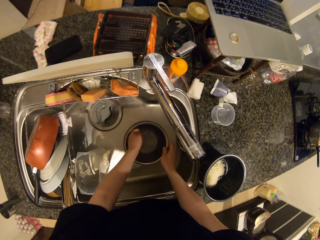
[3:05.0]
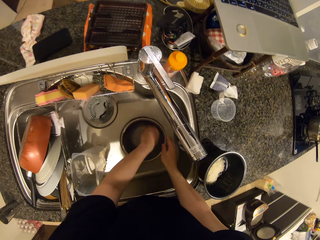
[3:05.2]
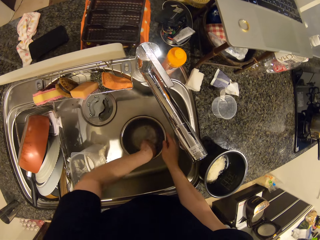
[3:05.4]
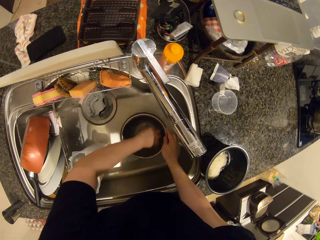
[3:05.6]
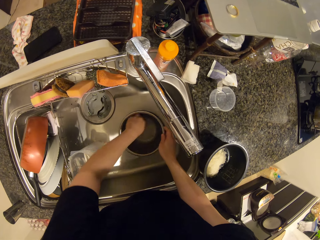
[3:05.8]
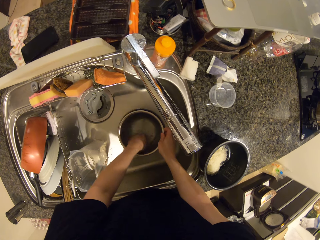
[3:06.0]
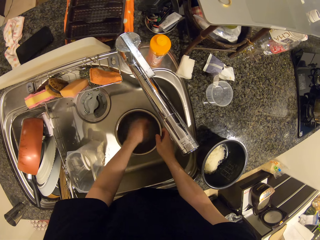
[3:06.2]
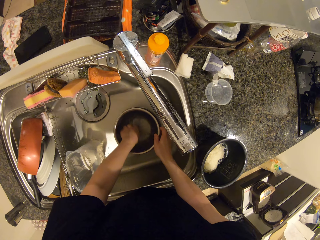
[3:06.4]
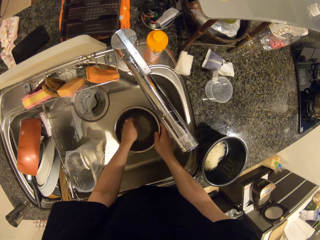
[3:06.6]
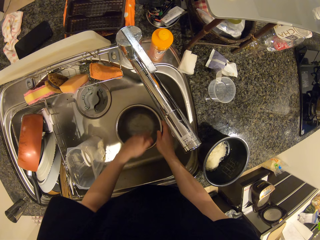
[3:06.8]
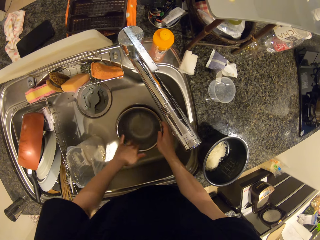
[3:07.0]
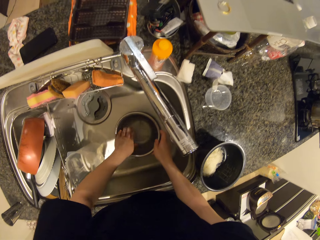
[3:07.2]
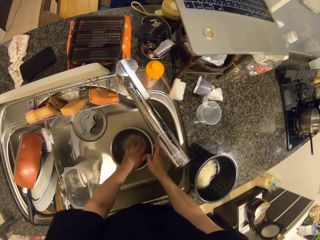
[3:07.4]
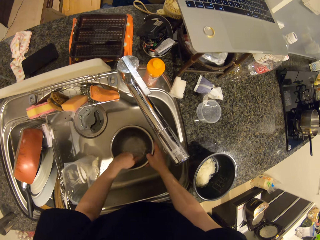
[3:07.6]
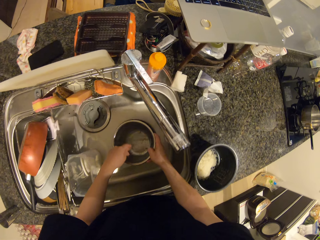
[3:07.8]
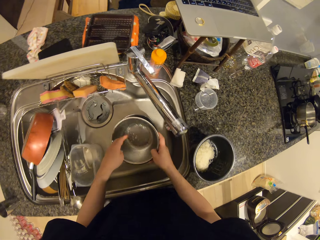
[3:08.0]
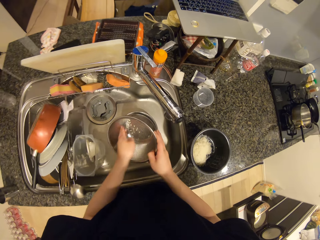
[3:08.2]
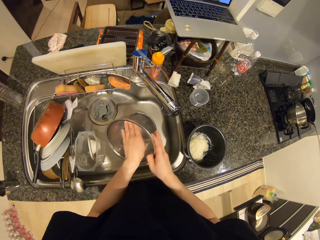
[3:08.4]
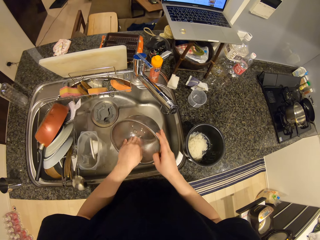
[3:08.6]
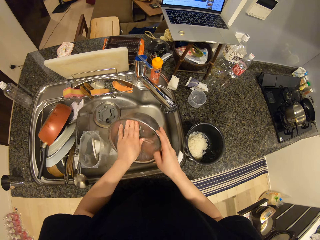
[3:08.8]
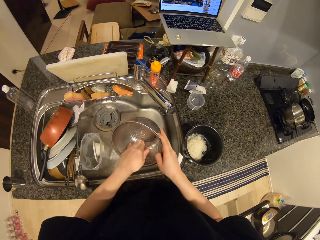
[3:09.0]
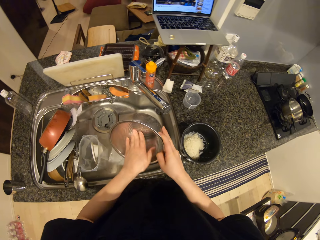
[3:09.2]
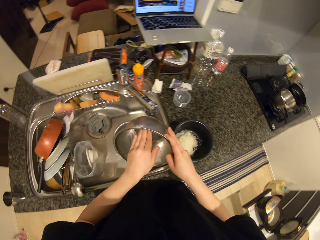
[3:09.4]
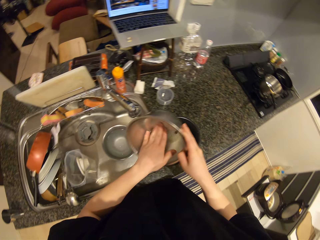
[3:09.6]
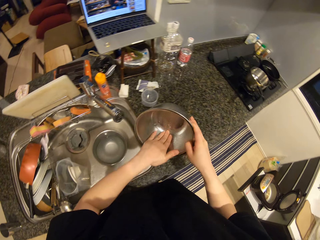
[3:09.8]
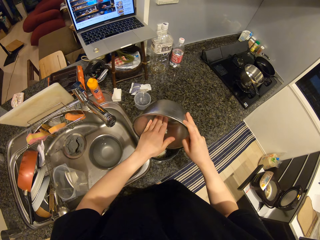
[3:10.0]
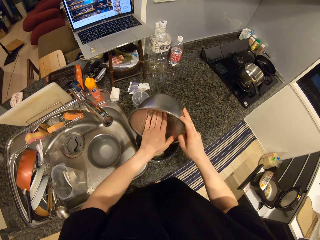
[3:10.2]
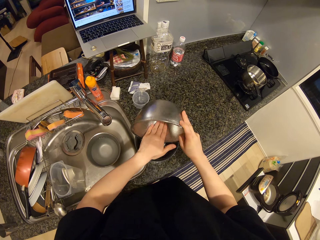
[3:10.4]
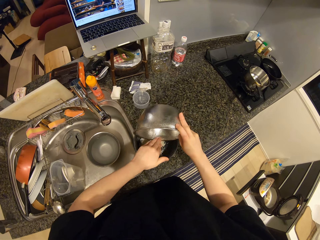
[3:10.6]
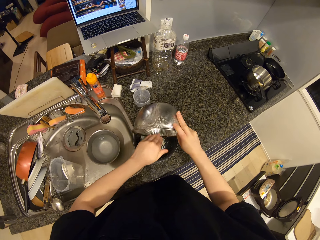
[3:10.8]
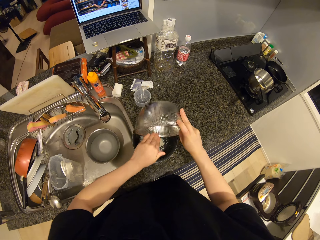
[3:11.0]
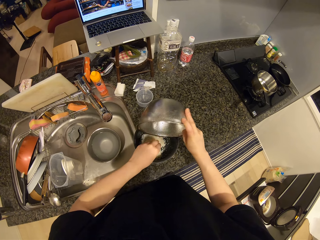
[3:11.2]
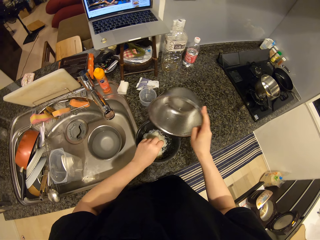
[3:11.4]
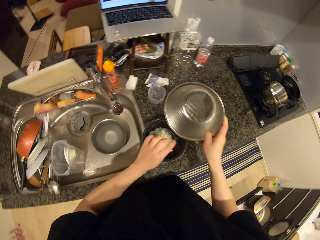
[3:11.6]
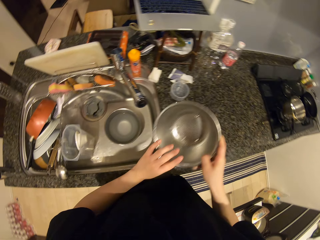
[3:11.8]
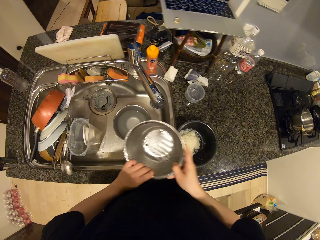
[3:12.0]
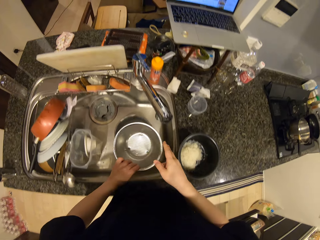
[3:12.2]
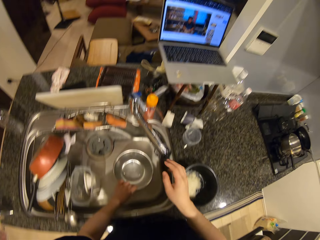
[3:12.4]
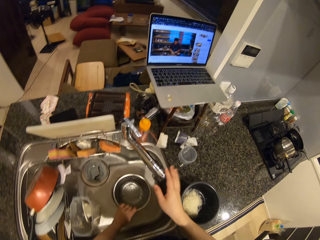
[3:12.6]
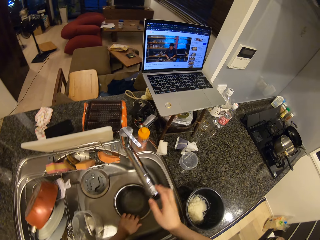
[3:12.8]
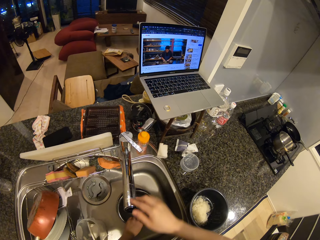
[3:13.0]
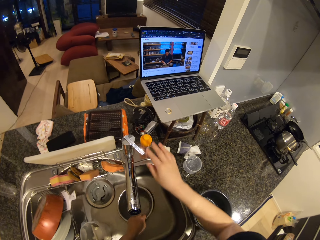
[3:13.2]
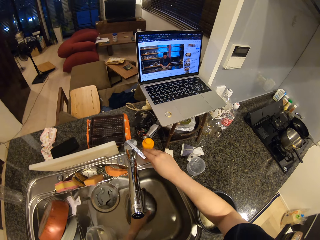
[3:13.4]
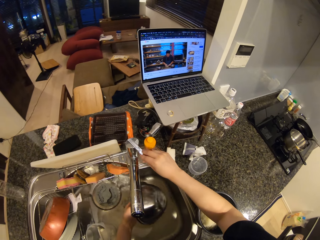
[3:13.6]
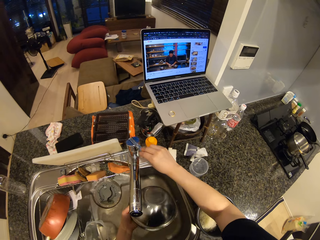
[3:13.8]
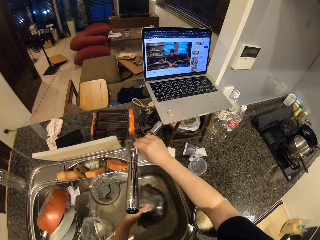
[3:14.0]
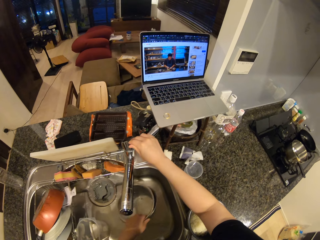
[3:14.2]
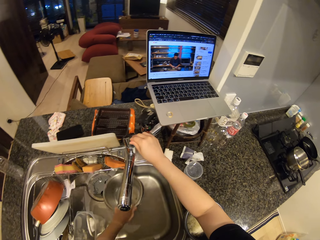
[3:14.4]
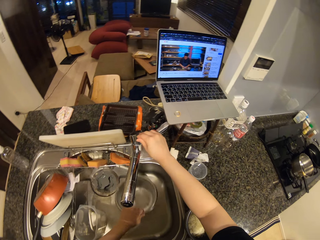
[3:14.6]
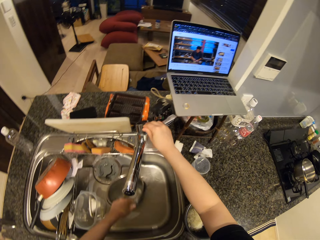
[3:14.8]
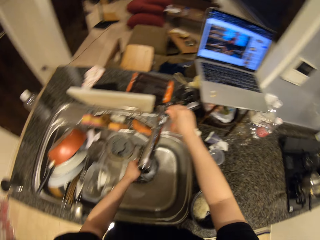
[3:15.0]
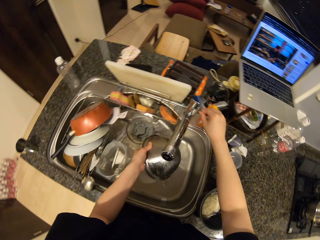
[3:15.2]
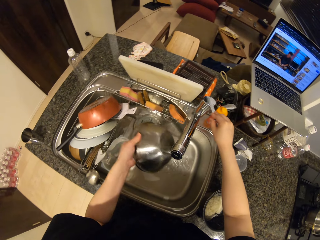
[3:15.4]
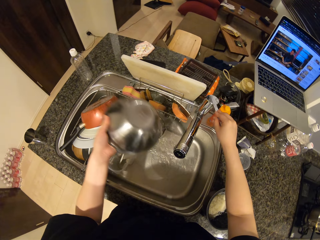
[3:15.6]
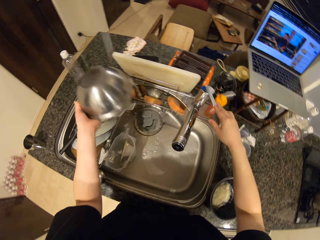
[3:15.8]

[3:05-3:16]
The camera wearer washes the sieve in the wash sink. She rinses the rice. She removes the sieve from the bowl. She packs food in the sieve with her left hand. She pours the food from the sieve into the bowl. She drops the sieve into the steel bowl with her left hand. She turns the faucet with her right hand. She opens the tap with her right hand. She rinses the steel bowl in the sink.

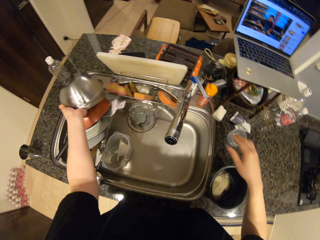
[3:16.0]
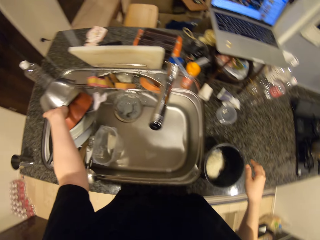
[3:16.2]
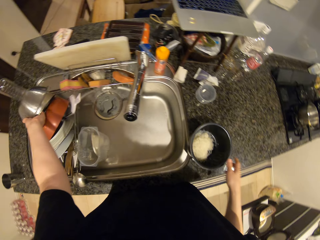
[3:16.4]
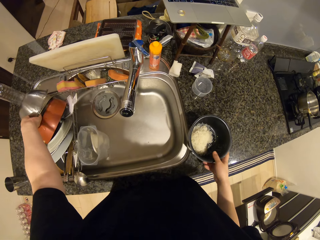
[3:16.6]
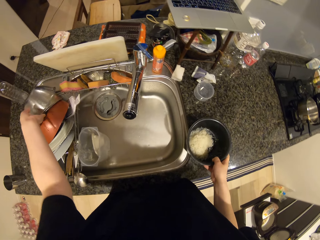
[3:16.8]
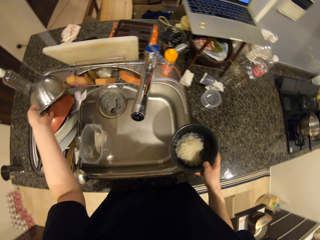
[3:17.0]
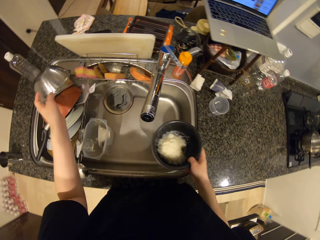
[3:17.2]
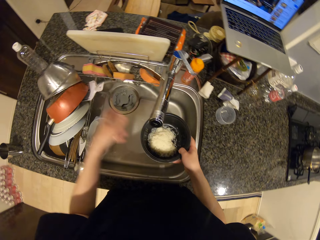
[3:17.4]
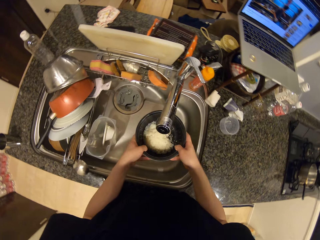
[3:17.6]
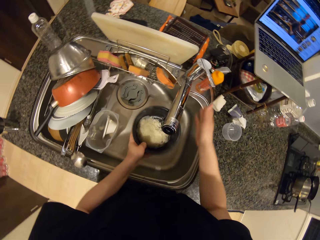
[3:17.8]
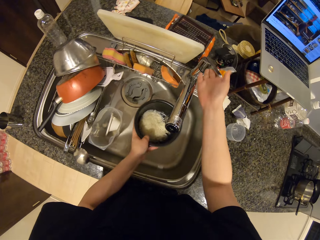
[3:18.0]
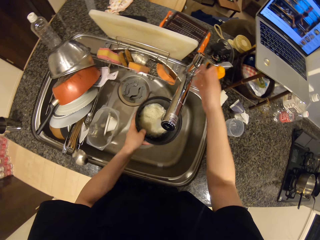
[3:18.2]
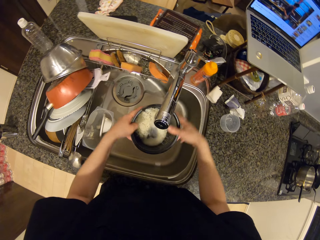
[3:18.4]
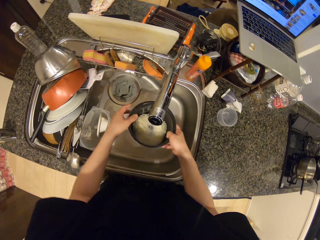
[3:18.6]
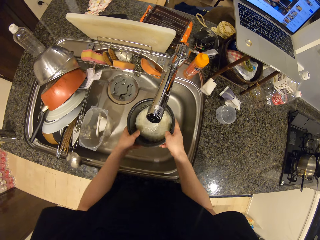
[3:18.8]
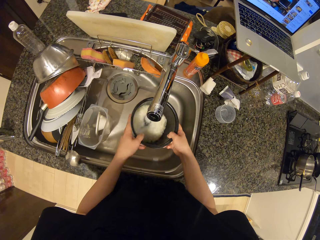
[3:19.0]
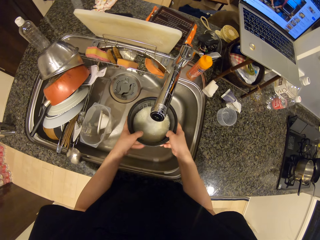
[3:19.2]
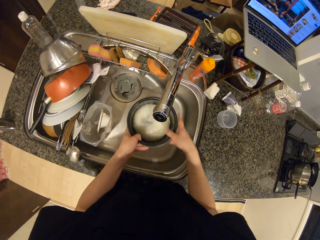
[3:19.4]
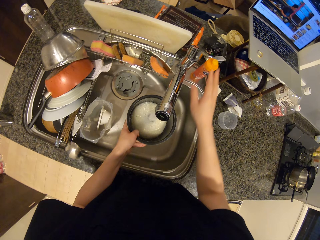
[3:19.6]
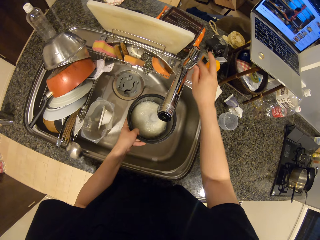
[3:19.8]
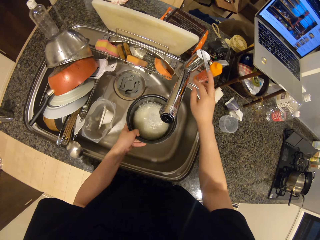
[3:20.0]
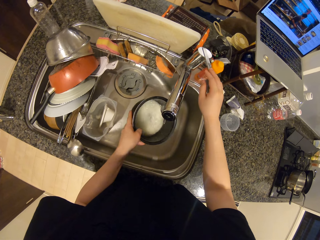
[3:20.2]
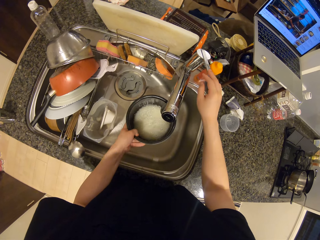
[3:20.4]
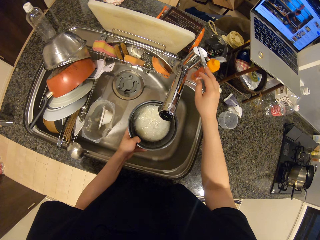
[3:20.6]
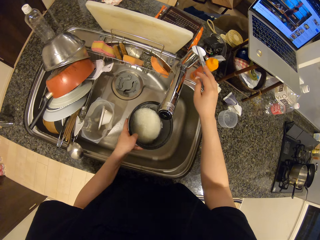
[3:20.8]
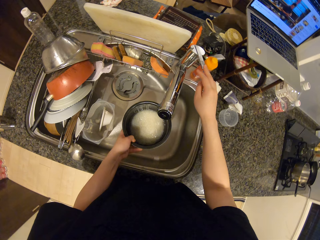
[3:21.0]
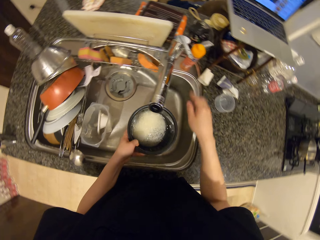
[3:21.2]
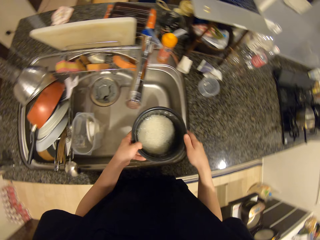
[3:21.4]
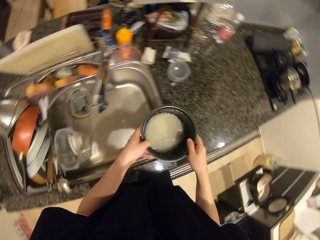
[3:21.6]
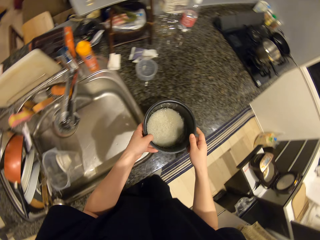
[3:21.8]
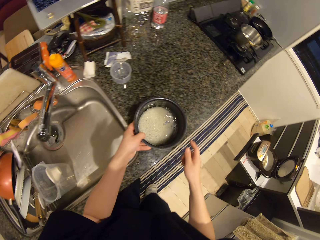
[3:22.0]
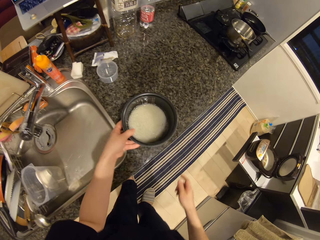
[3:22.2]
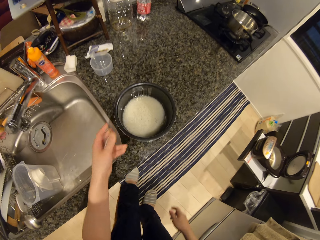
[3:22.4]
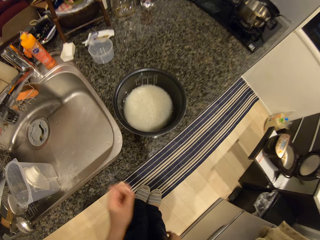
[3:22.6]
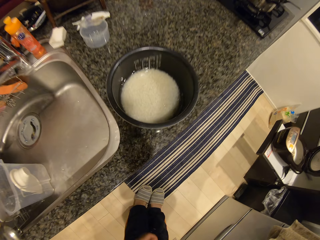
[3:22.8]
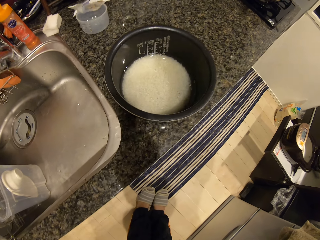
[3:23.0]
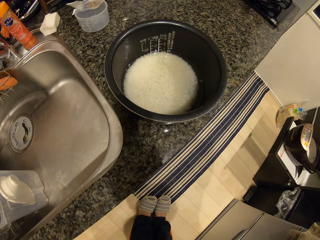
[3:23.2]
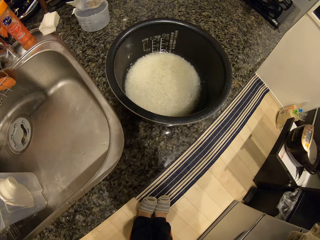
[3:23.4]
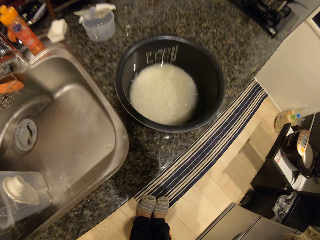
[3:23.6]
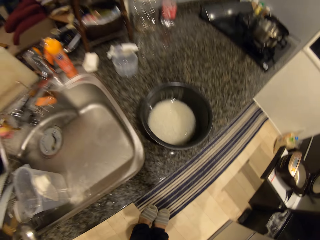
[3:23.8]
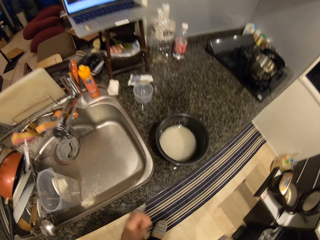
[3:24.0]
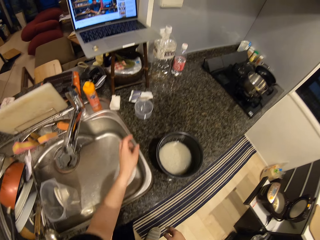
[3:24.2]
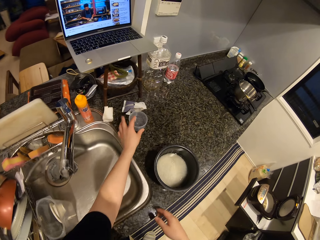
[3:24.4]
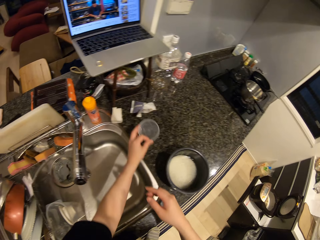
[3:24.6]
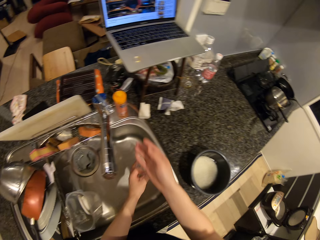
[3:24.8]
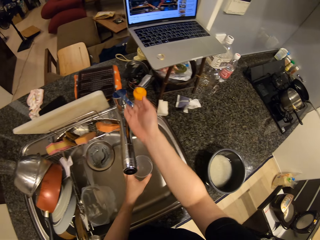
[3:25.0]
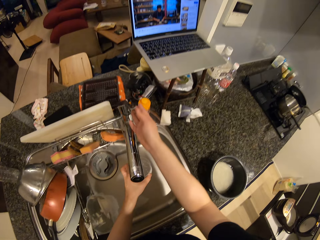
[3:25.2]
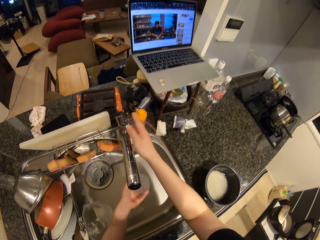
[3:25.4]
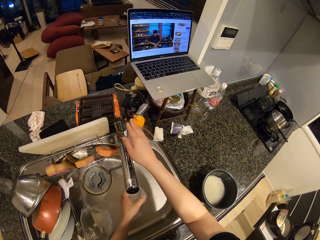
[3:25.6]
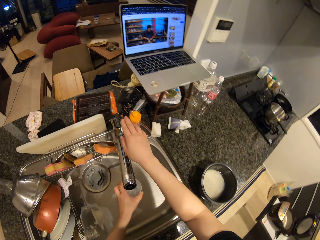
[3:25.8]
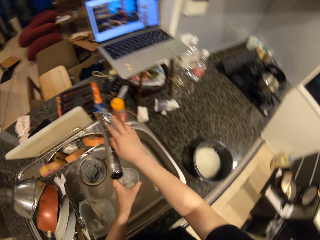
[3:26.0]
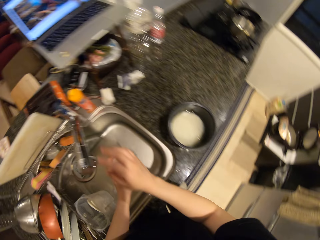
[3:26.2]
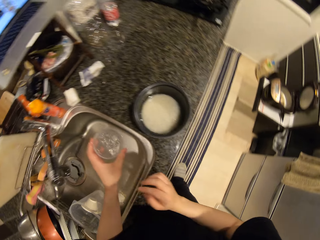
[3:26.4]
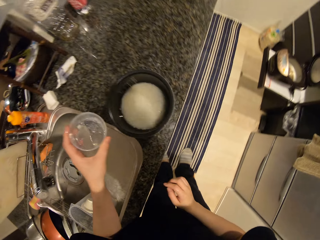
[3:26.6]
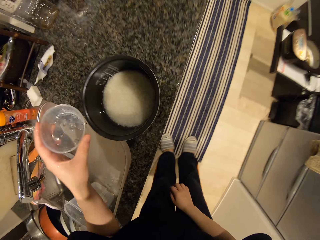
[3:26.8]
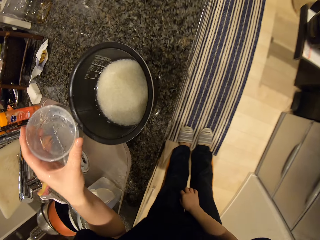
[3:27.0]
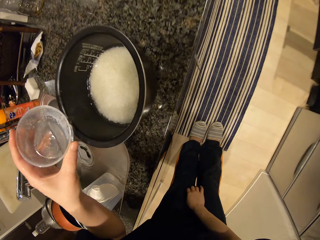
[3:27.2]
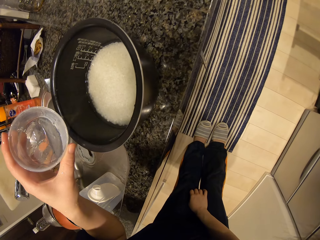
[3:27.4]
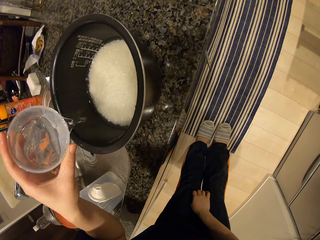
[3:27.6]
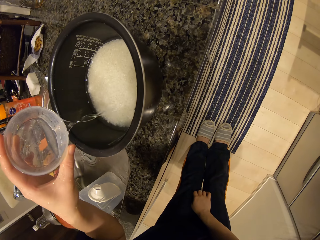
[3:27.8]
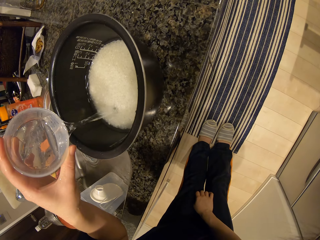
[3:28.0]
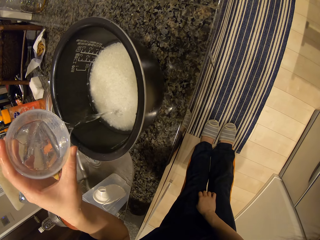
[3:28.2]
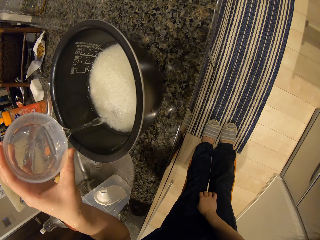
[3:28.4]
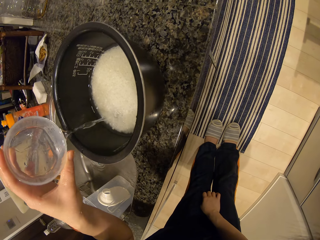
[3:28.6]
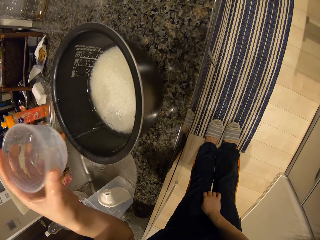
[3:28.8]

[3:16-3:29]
The camera wearer drops the steel bowl on other utensils in the wash sink. She picks the bowl of food from the counter with her right hand. She passes the bowl of food from her right hand to her left hand. She turns the faucet on with her right hand. She collects water into the bowl from the tap. She turns the faucet off with her right hand. She drops the bowl on the kitchen surface with her left hand. She picks a measuring cup from the kitchen surface with her left hand. She turns the faucet with her right hand. She fetches water with the measuring cup. She pours water from the cup into the bowl.
